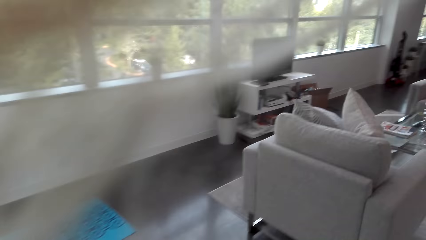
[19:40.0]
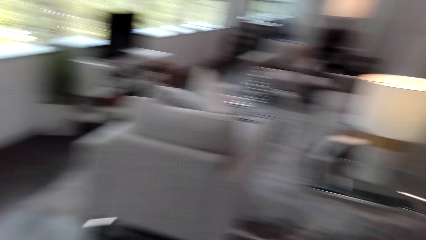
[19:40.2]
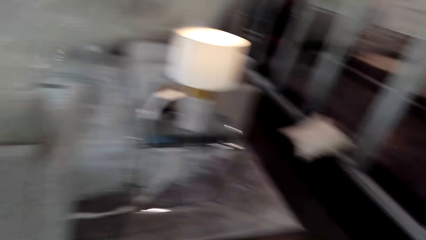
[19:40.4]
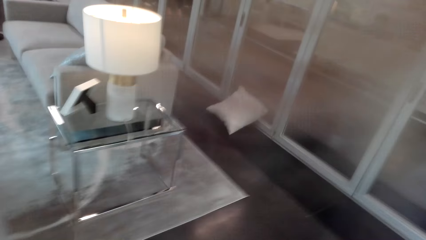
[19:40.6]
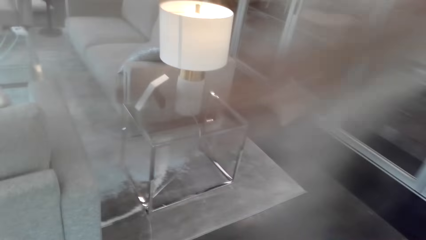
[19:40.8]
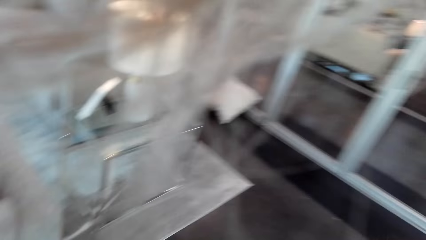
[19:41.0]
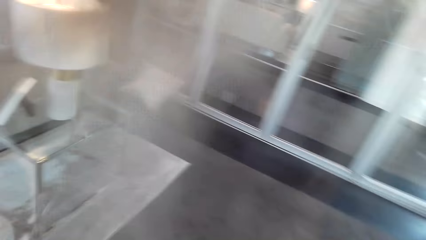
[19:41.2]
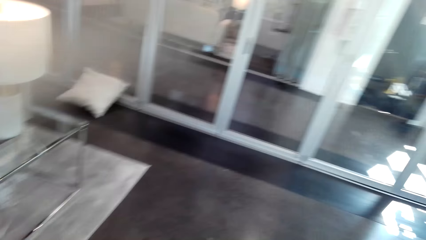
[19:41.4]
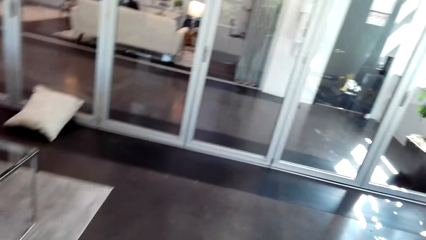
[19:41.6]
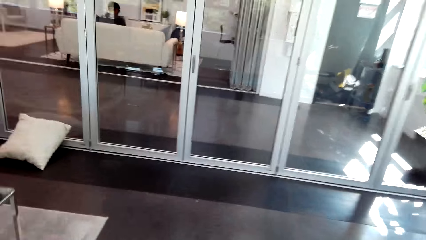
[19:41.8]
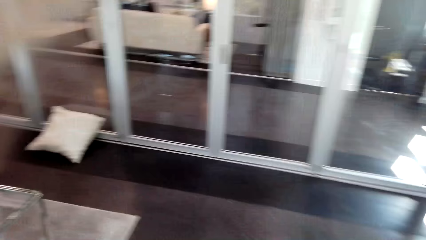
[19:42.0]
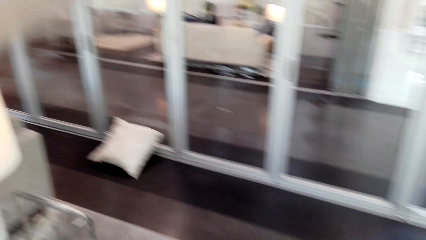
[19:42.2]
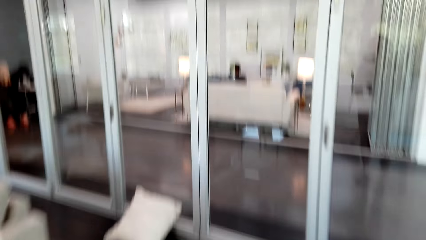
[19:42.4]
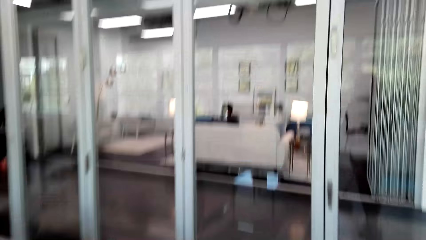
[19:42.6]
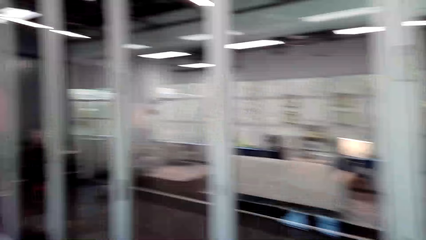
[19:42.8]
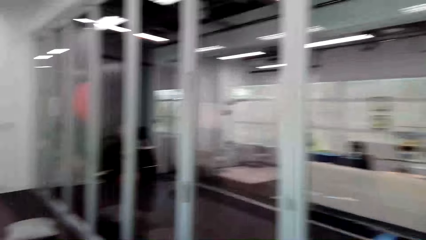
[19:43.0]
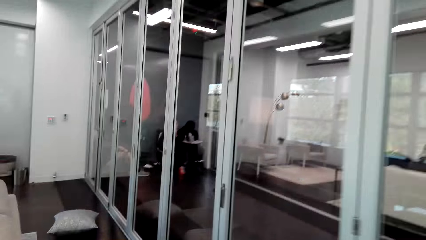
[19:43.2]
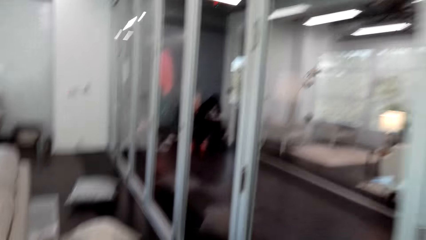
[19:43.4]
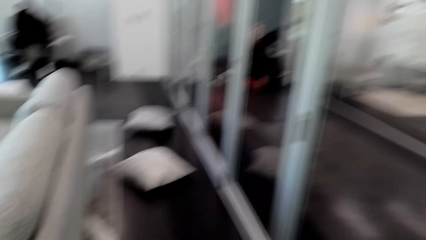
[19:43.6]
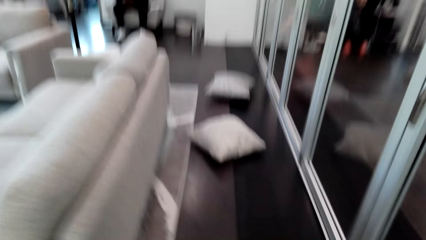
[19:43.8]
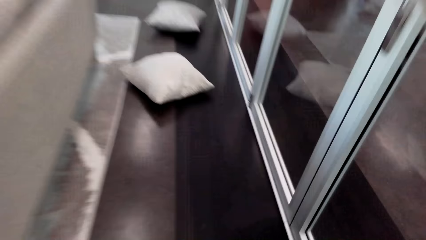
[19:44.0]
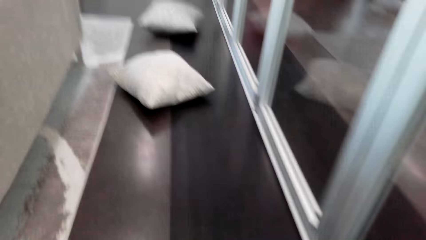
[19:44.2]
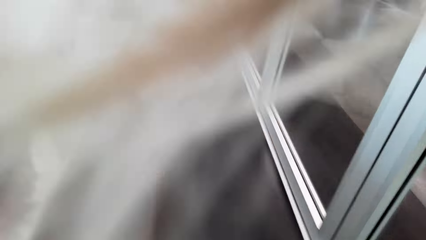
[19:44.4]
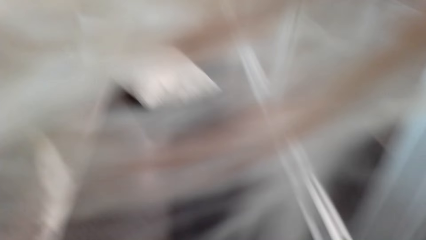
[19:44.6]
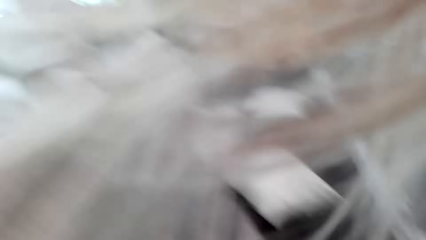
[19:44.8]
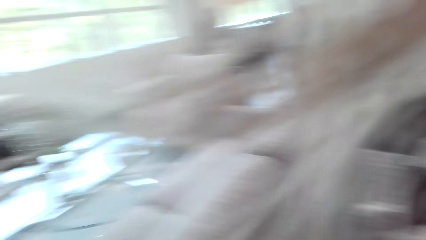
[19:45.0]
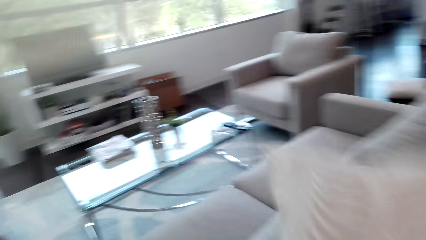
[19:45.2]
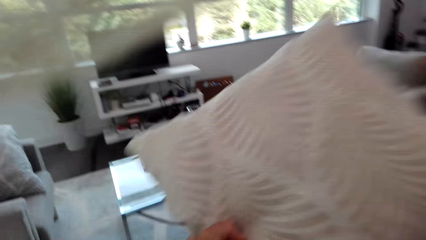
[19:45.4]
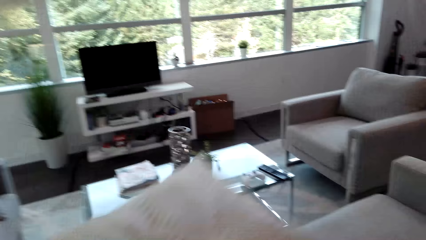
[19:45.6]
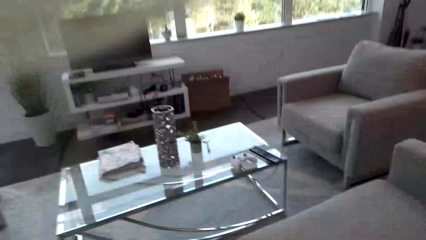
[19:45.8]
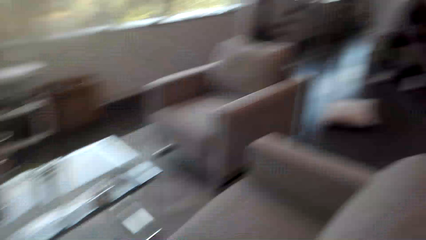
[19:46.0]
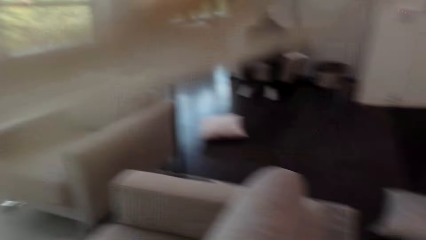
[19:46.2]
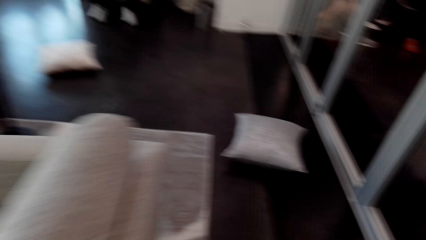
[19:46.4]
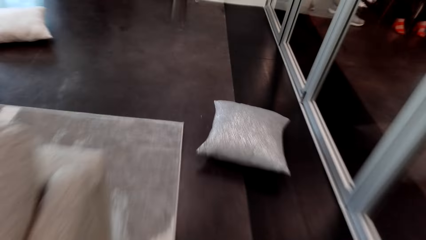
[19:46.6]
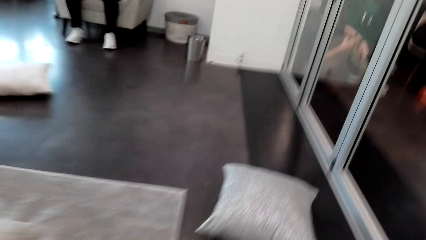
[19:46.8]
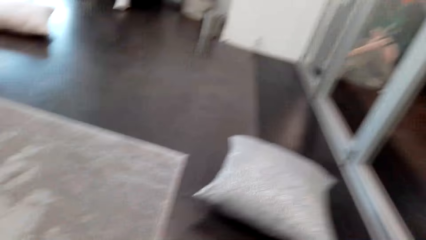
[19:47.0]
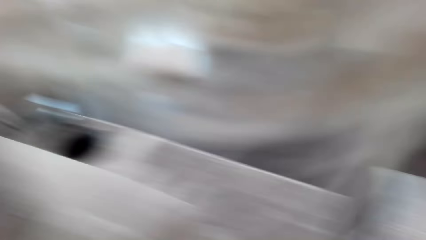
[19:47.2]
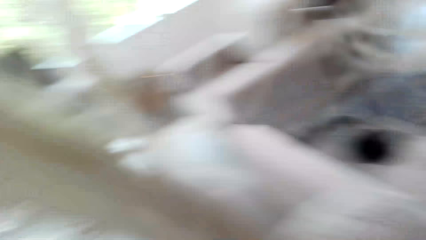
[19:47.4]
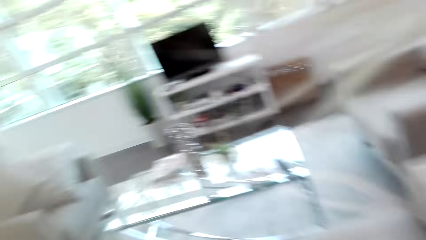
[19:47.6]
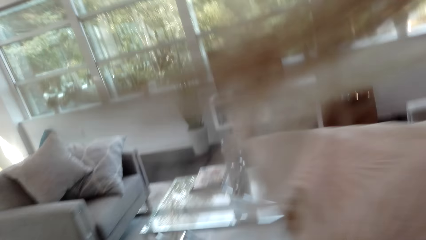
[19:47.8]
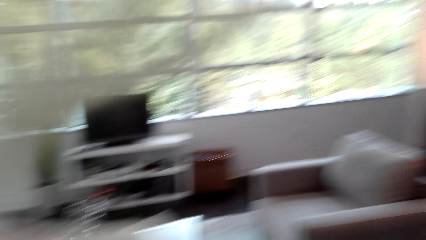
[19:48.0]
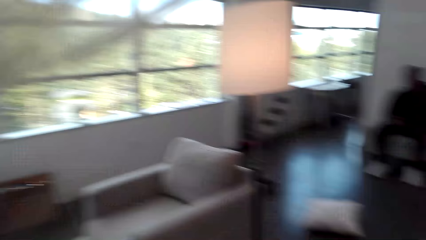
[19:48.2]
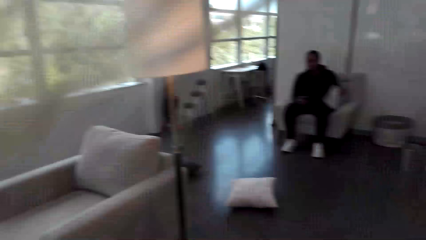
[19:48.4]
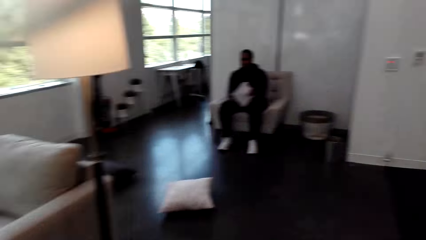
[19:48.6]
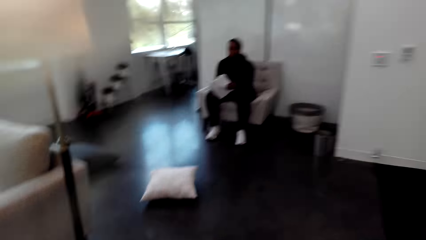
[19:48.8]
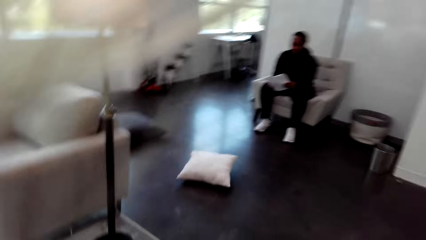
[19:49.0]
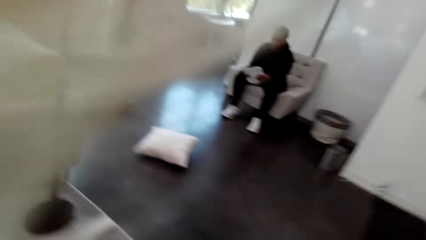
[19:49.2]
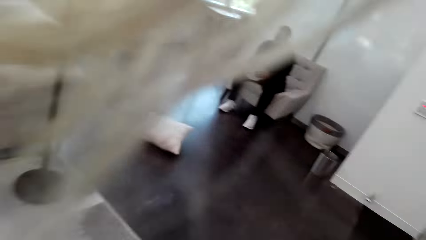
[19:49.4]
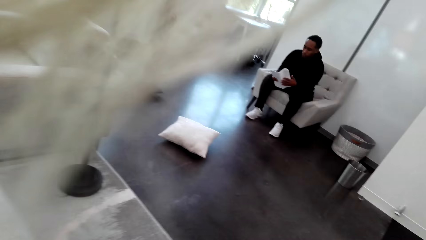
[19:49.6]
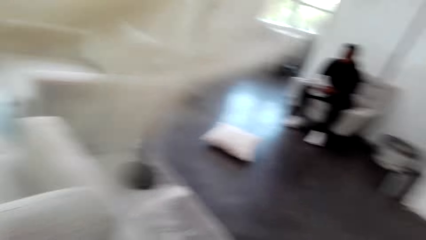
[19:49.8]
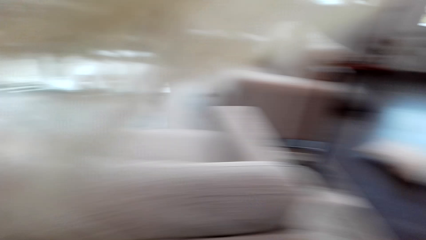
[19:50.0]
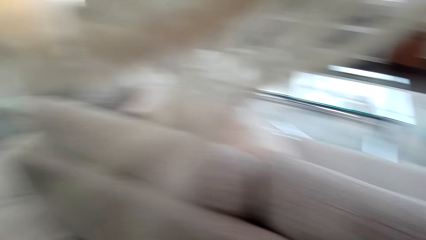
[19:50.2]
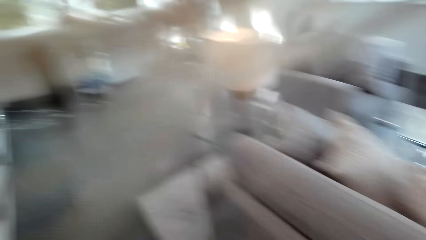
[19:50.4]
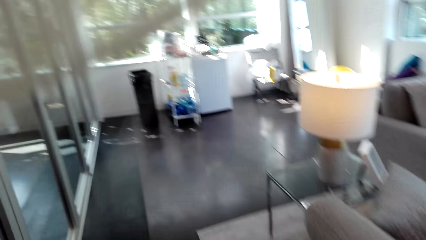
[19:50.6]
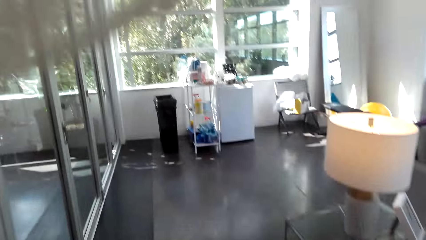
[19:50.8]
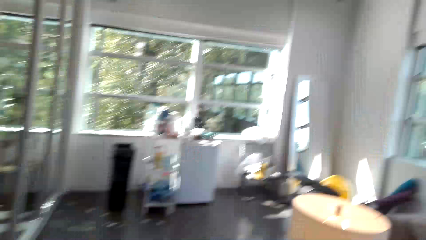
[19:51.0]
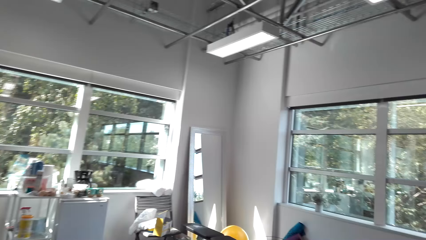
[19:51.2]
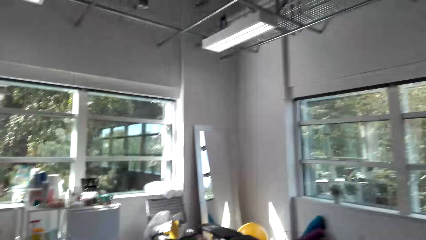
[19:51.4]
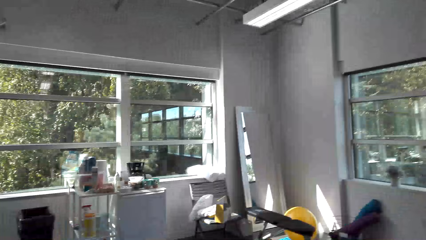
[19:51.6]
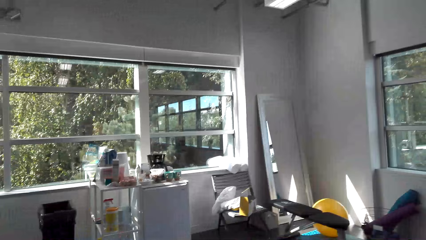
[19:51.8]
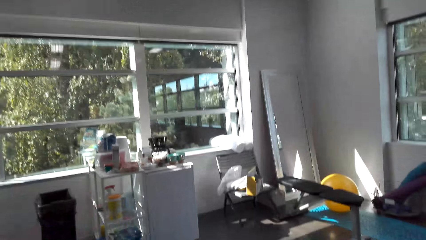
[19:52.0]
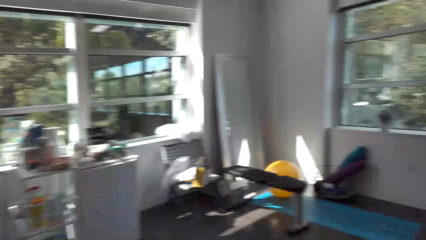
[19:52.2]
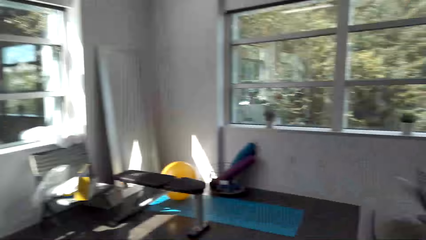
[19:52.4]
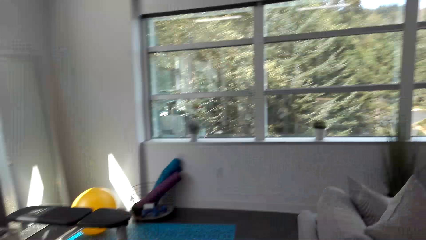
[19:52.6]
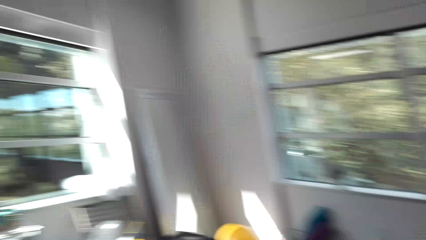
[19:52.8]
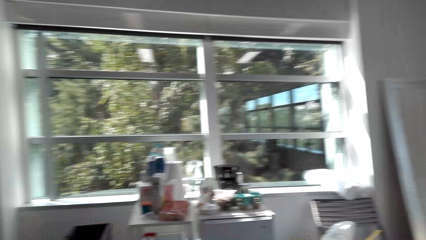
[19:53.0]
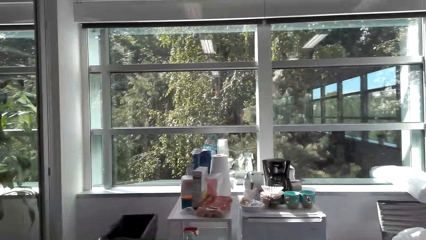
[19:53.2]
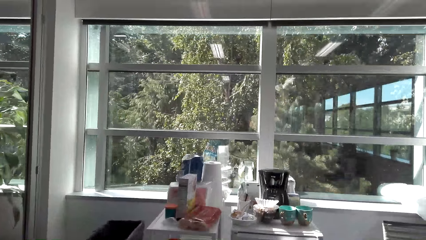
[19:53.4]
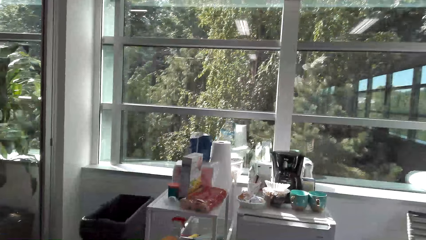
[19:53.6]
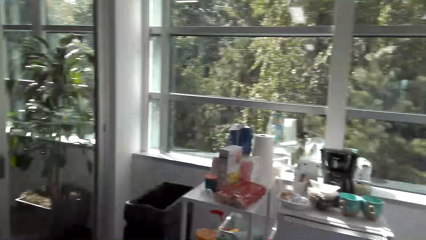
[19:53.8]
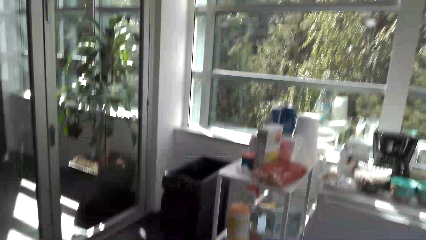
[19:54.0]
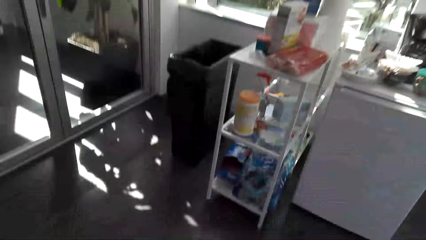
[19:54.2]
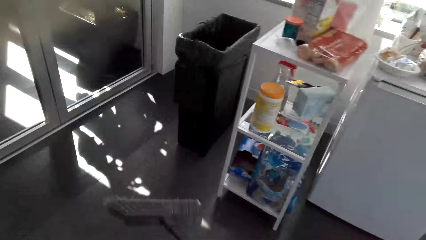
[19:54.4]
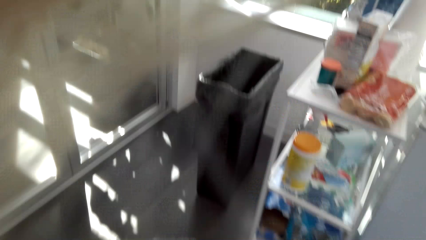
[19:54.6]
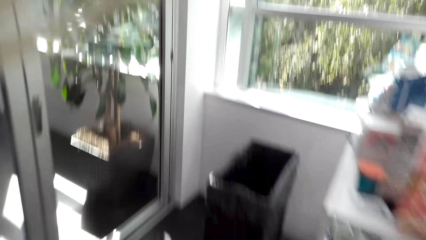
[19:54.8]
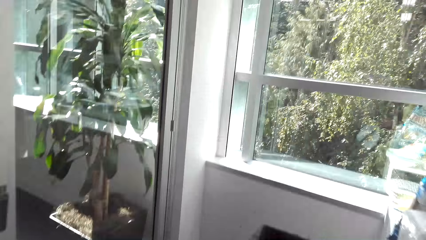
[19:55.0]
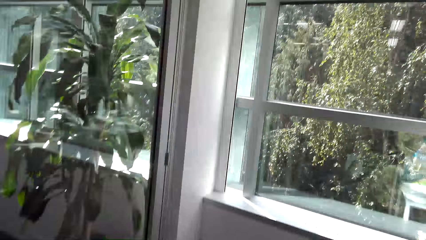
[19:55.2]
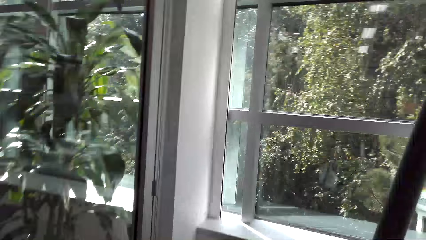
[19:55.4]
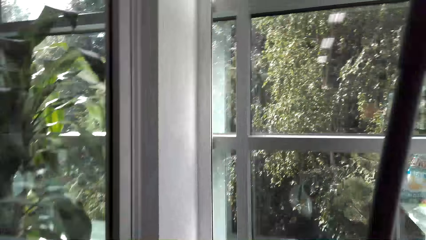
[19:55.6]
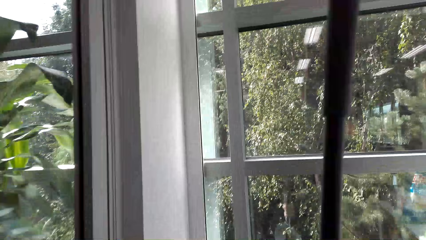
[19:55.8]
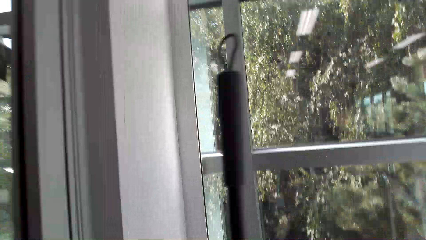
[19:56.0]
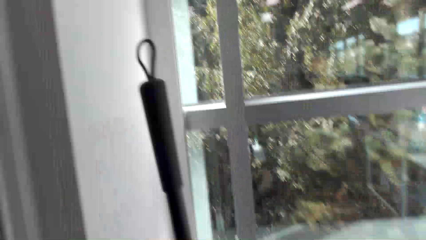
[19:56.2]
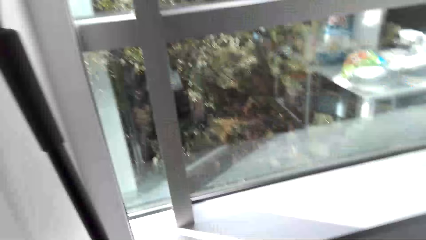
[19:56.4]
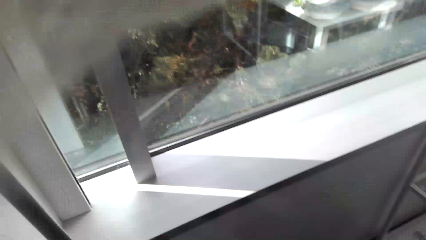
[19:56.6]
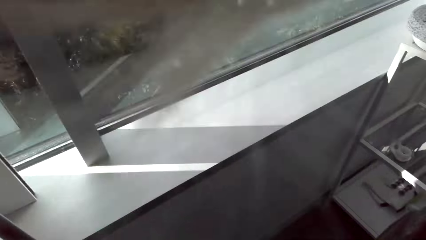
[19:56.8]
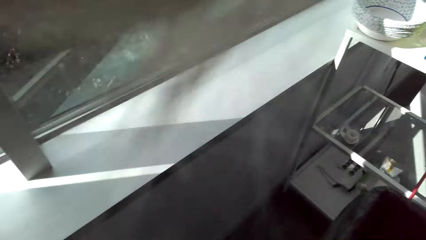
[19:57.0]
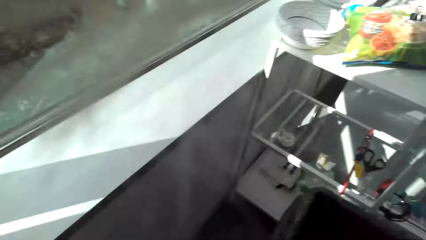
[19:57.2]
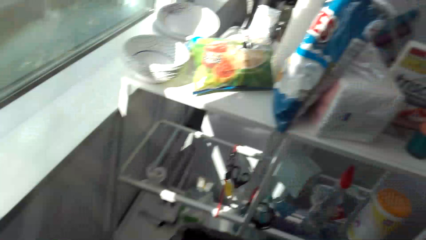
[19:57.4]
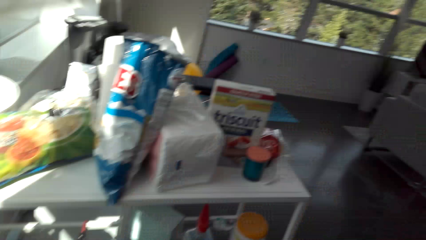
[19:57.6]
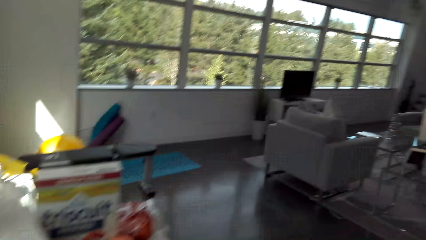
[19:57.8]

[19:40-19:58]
The camera wearer walks around the house. They bend on the floor. They put the throw pillow on a couch. A man stares at the camera wearer. The man holds a paper. The camera wearer walks around the house. They sweep the floor with a brush. They hold a sweeping brush.
